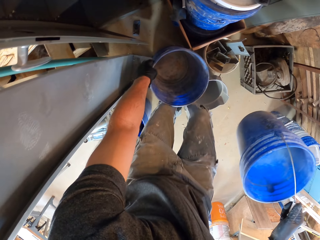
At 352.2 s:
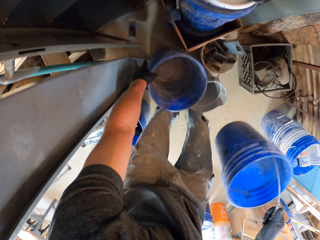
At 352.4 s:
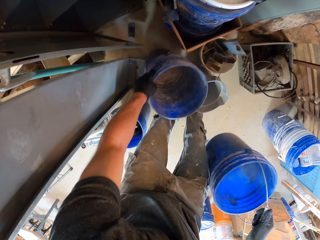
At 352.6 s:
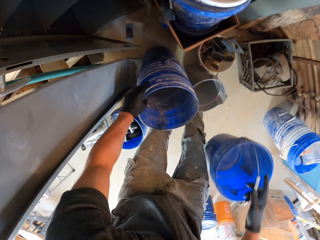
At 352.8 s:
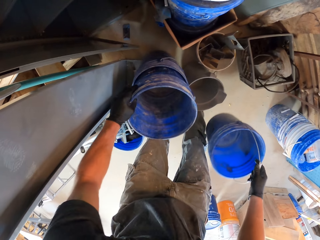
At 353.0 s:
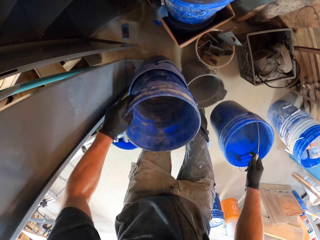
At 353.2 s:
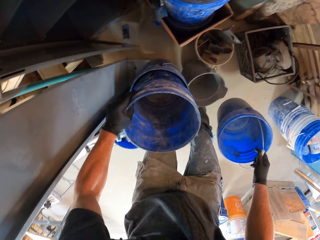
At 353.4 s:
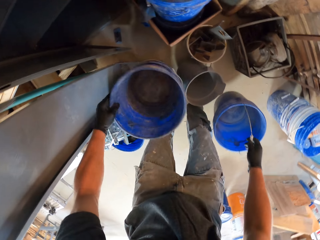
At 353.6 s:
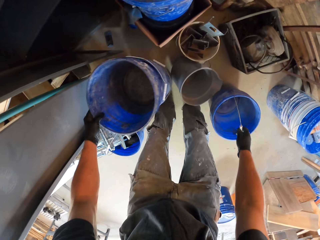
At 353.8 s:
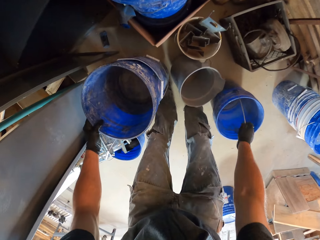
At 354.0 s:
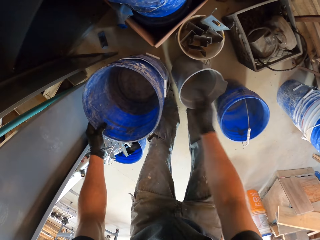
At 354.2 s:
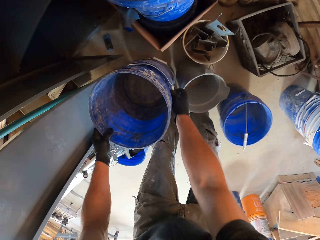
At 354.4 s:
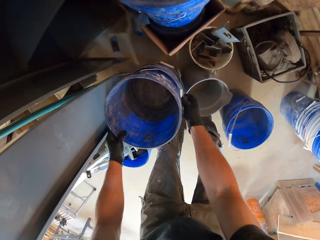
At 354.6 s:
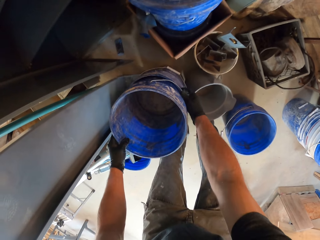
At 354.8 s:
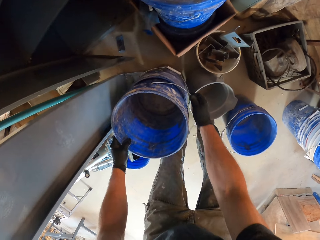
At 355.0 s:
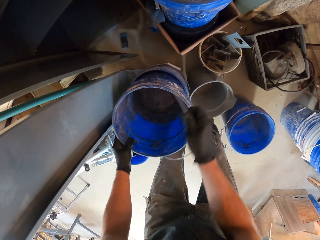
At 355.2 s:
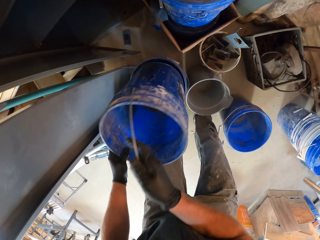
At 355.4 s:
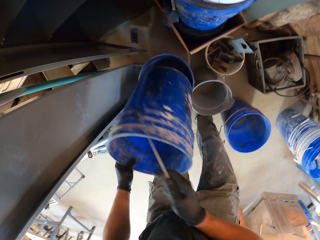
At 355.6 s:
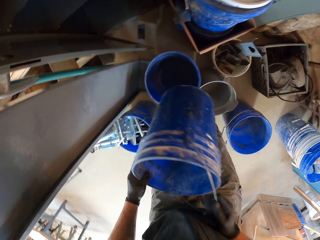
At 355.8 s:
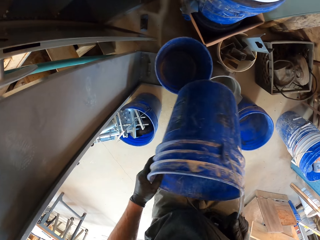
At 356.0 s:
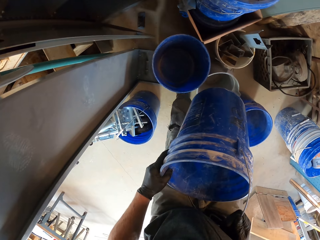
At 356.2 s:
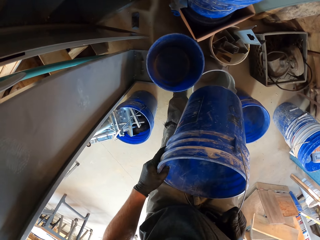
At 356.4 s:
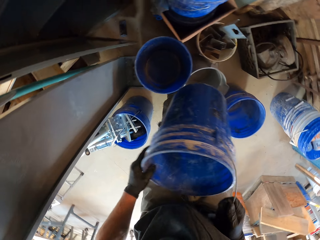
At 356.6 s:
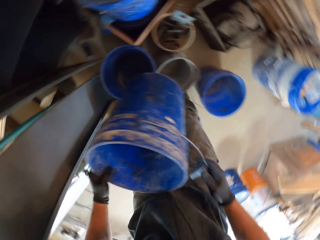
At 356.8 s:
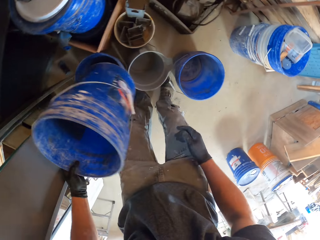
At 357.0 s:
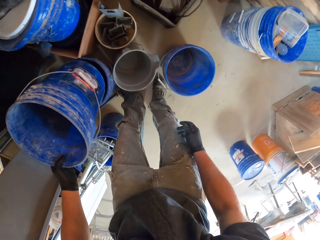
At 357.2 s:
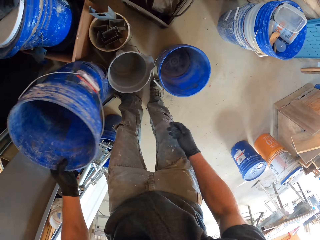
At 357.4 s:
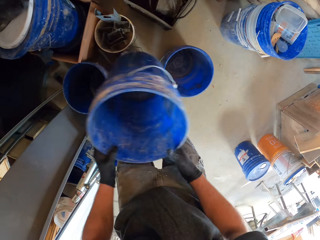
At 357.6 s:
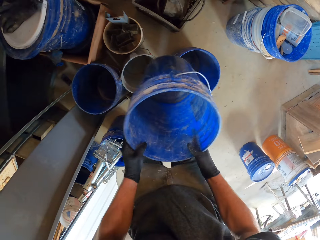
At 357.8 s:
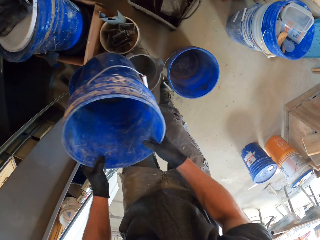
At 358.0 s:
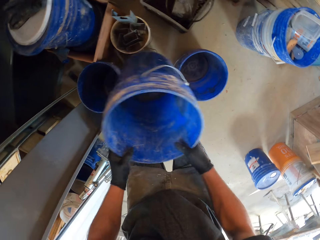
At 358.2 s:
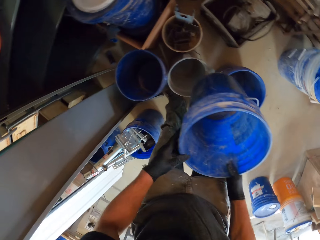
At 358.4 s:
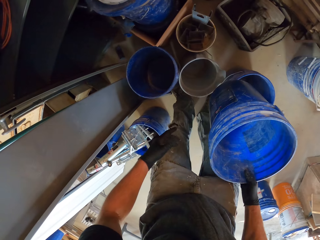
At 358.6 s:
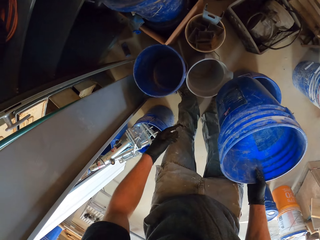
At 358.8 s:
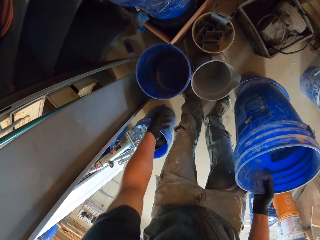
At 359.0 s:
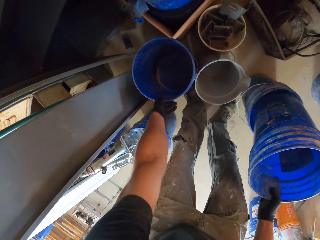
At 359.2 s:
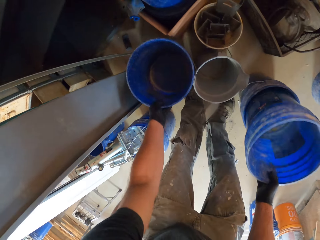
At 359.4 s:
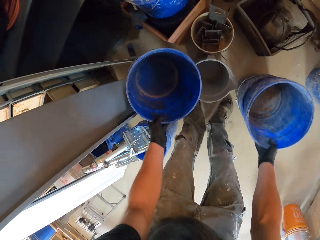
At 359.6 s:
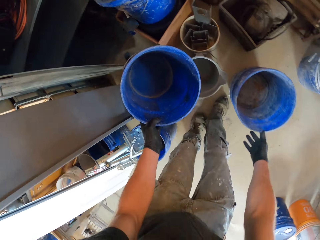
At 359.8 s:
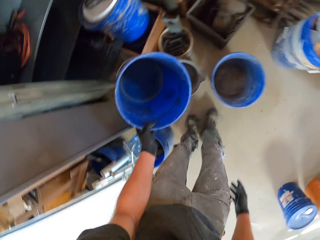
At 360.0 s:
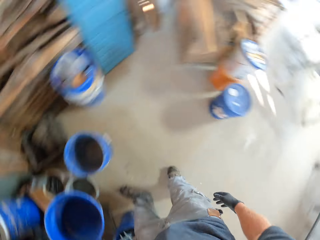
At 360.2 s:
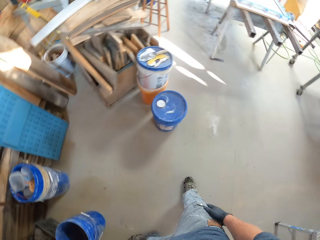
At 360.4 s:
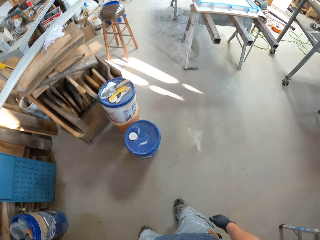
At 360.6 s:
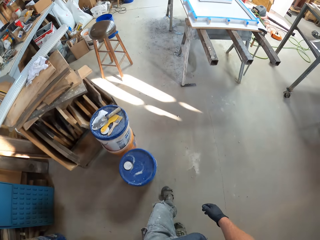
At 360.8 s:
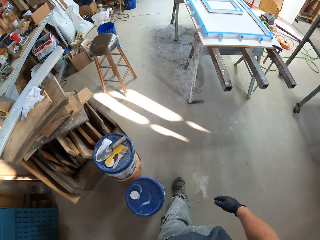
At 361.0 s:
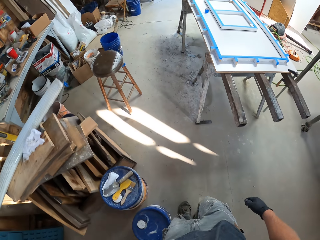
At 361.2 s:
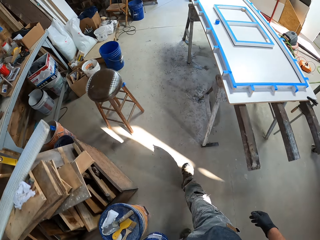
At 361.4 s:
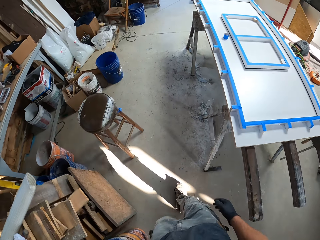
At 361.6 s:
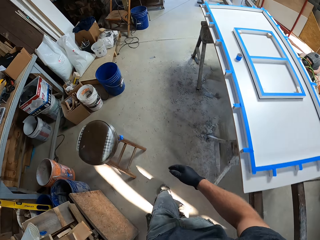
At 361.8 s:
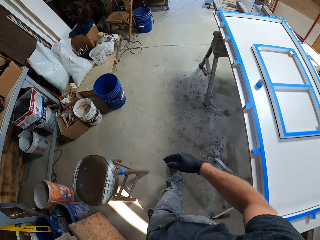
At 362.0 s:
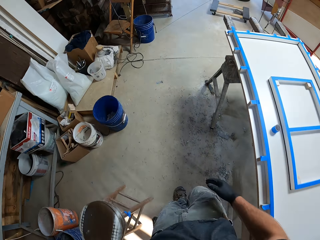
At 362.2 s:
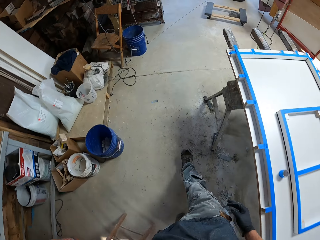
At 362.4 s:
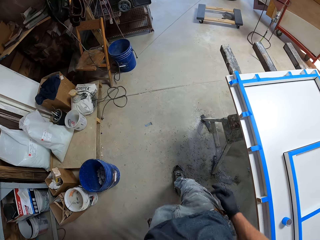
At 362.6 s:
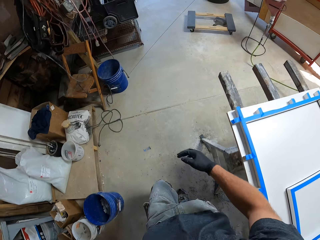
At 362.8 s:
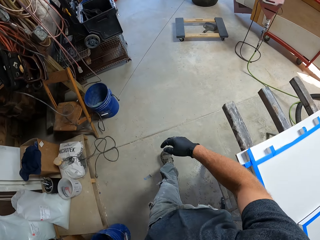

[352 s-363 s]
The camera wearer separates the buckets. They drop the bucket on the ground. They remove another blue bucket from the stack of buckets. They hold the bucket. They make gestures with the bucket. They take the last blue bucket of the stack. They drop the bucket into the bucket on the ground. They walk with one bucket to the front of a trolley.

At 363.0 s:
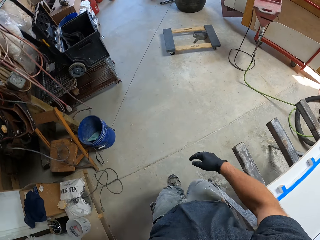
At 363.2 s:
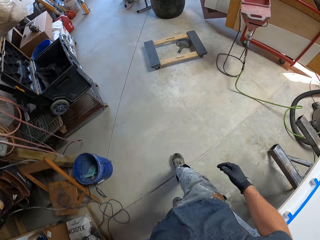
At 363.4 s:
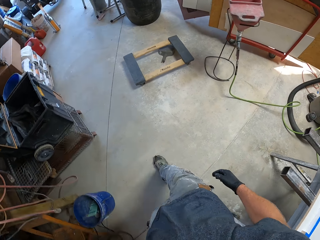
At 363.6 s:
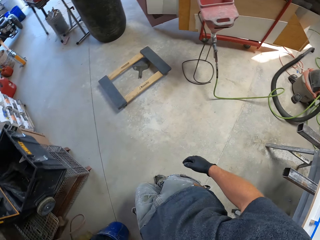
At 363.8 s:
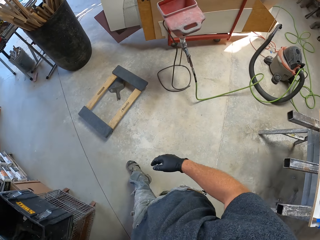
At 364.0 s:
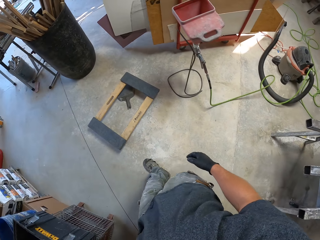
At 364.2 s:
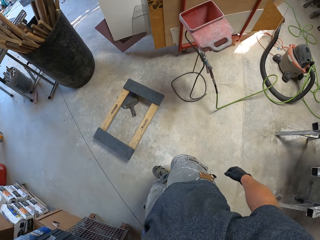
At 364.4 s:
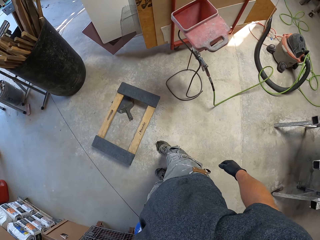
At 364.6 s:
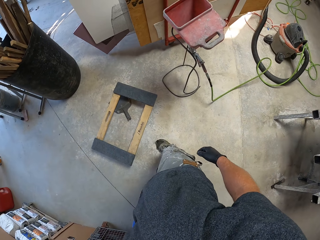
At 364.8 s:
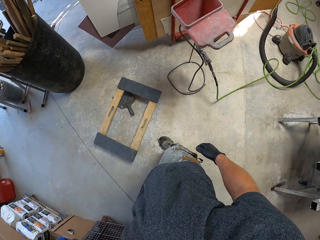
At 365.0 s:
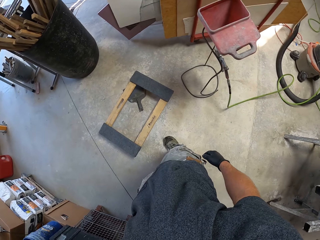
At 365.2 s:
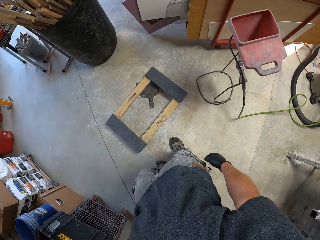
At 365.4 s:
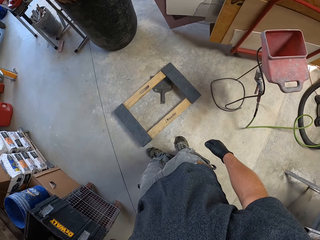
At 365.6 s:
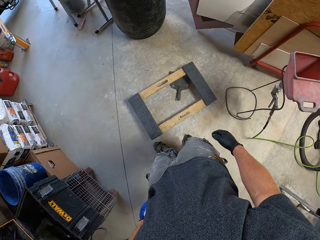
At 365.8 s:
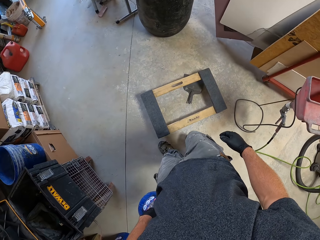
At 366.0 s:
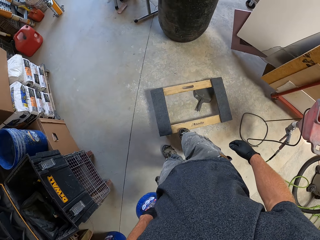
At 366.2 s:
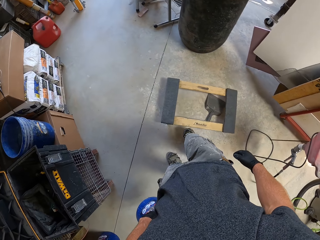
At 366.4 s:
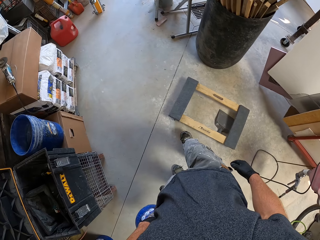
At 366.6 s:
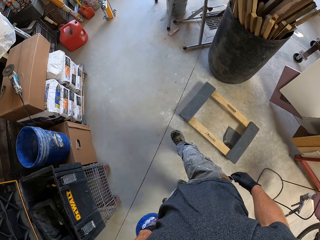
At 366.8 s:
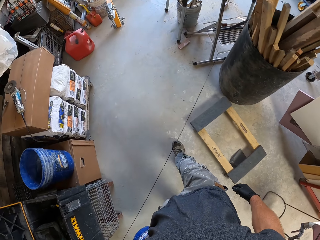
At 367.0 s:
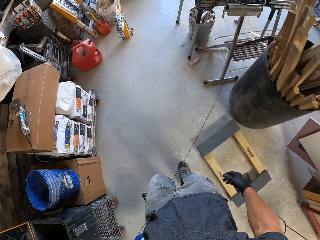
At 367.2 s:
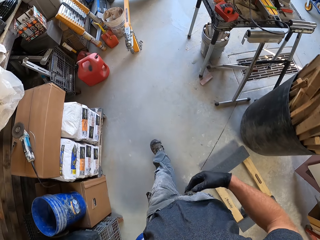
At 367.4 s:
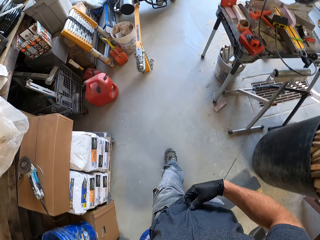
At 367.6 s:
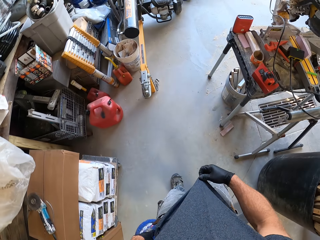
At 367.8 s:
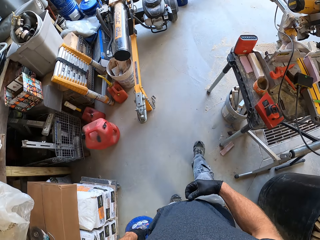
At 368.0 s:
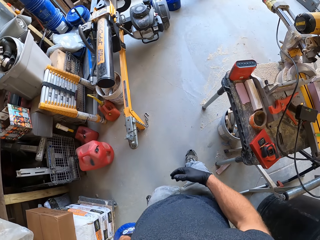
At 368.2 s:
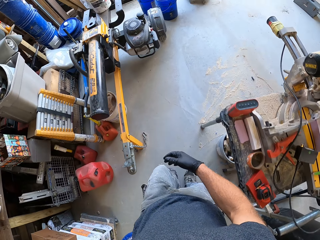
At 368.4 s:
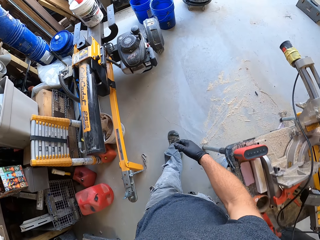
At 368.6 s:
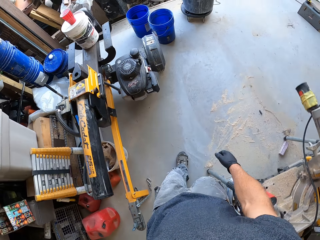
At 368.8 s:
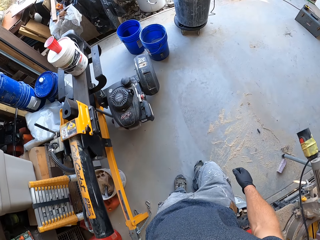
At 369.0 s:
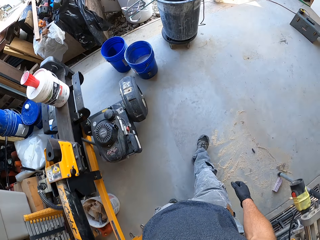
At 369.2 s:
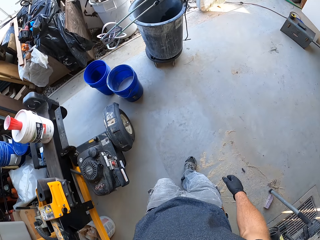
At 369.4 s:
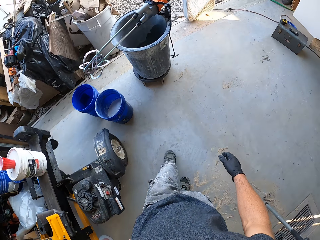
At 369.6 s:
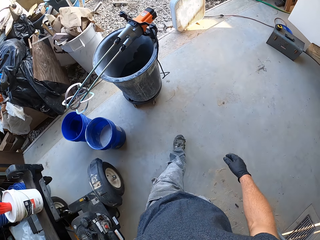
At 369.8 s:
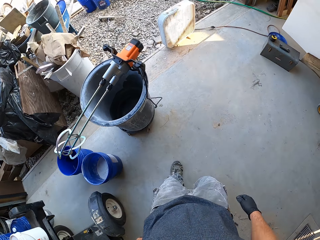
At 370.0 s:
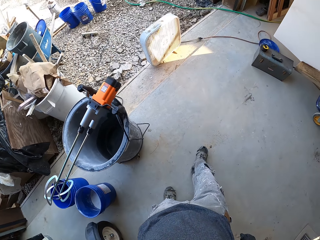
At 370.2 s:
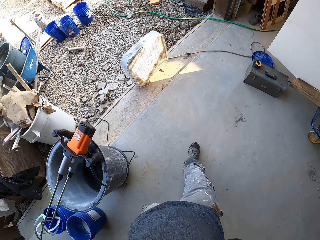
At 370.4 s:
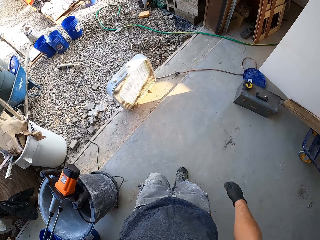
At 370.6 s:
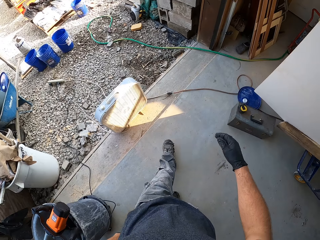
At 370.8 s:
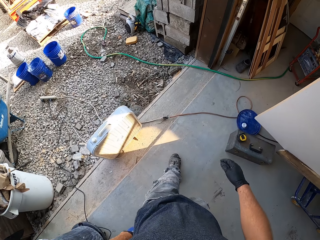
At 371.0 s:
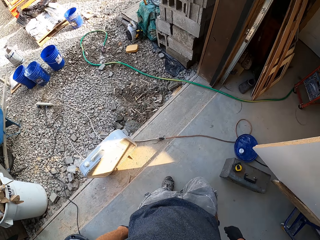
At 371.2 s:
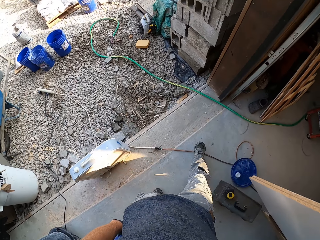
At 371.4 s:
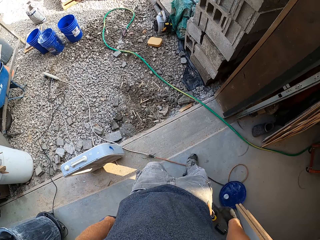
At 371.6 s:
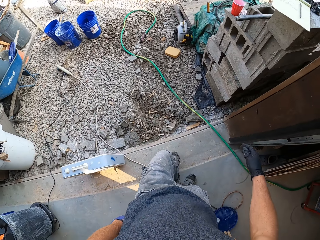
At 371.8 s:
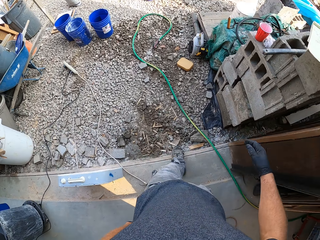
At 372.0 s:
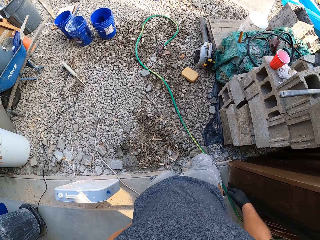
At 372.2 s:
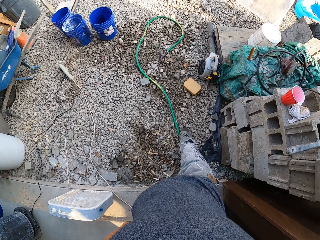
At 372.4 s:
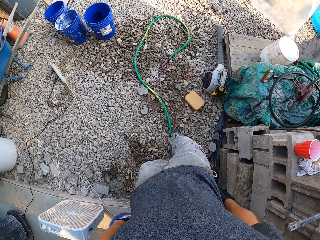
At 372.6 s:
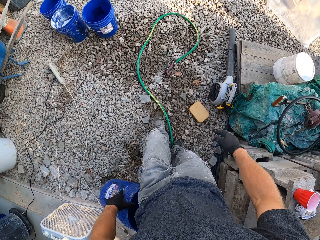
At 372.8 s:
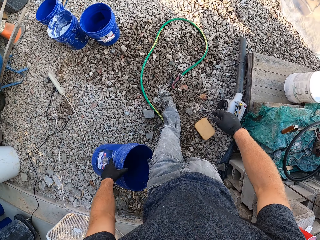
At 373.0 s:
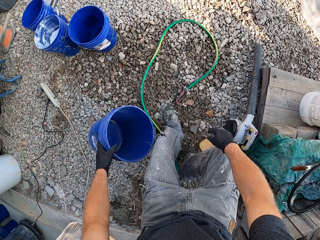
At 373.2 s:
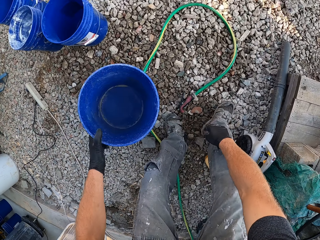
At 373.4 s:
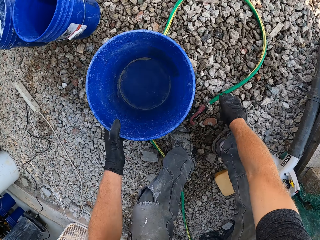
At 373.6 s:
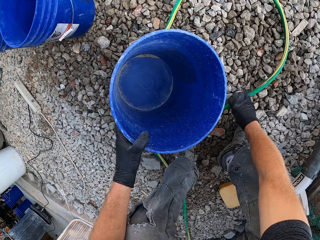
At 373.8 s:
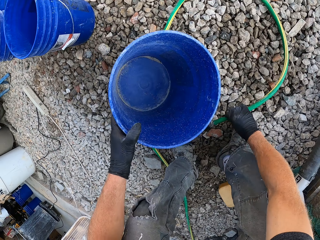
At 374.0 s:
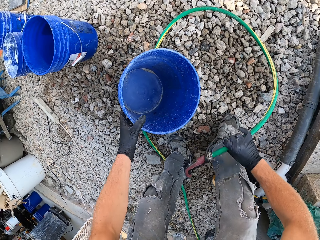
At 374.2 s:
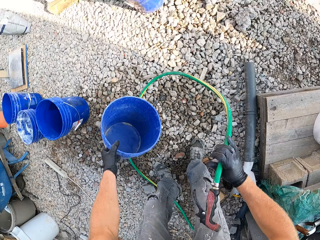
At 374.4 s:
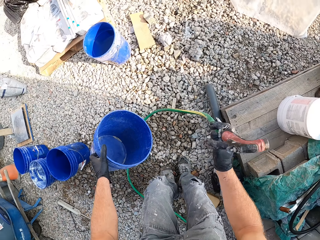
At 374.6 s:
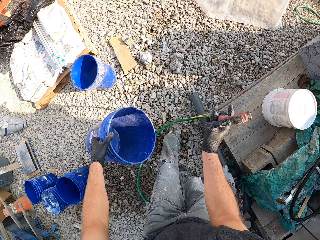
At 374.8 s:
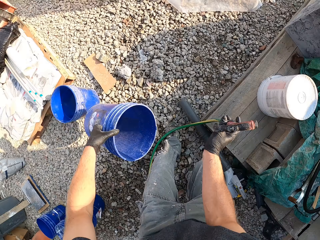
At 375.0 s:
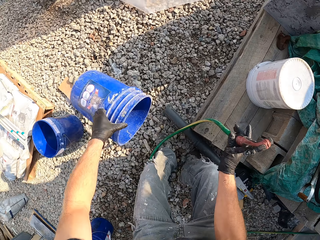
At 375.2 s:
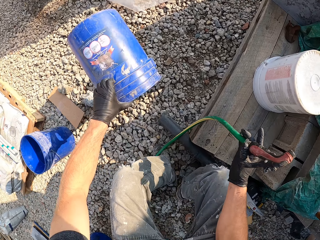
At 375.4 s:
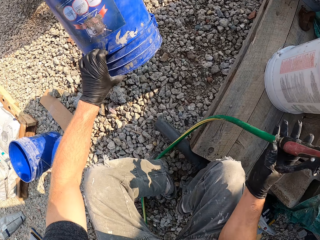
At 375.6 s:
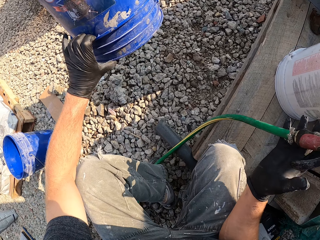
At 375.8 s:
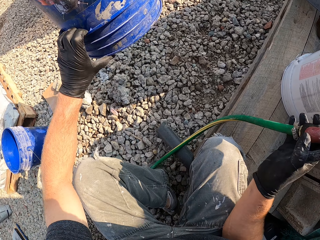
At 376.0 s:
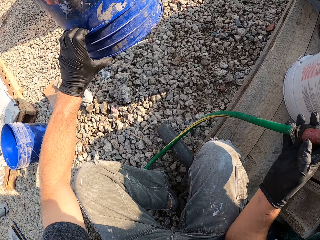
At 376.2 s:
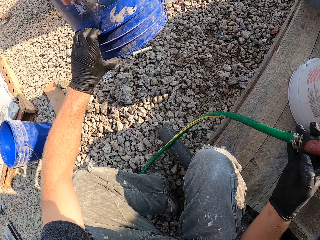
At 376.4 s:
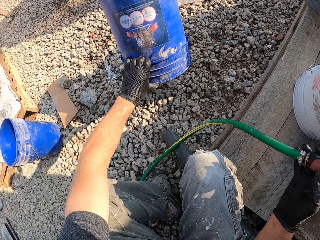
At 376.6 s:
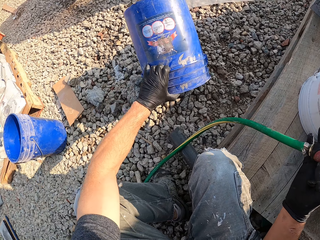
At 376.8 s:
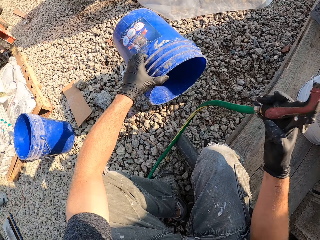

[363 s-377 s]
The camera wearer glances around the work area. He stands in the workshop. He pushes the trolley with his right leg. He adjusts his shirt. He walks to a pipe outside the workshop. He picks up the hose pipe from the ground. He walks to the right side of the workshop. He empties the bucket on his left hand. He bends to the ground. He squats. He hits the bucket on the ground.
